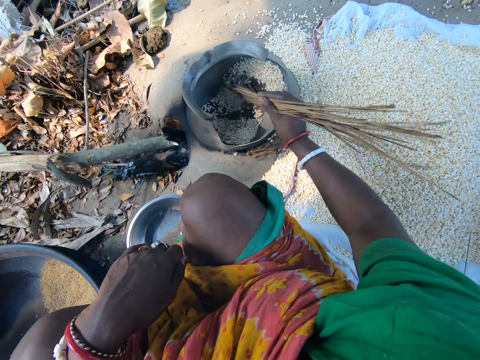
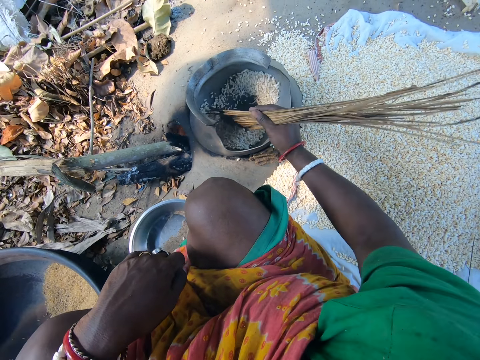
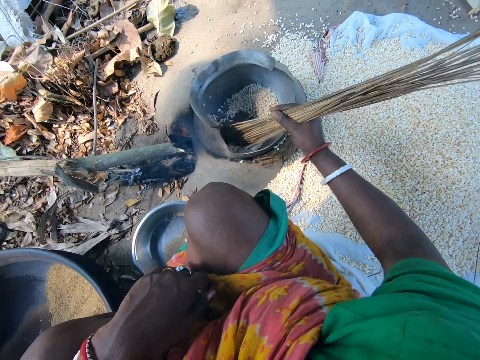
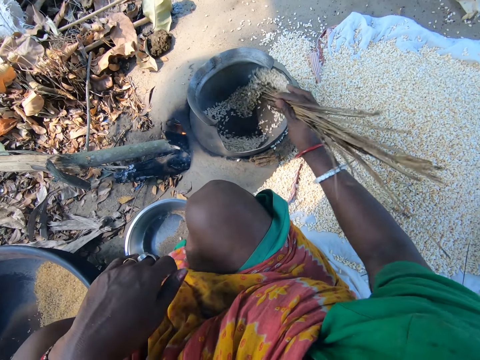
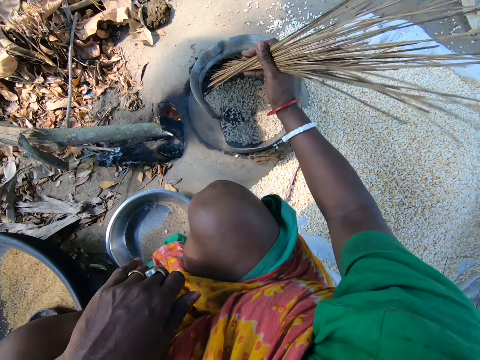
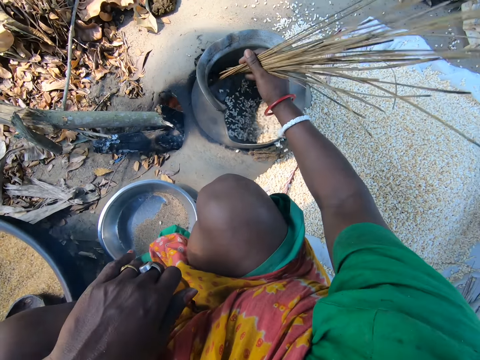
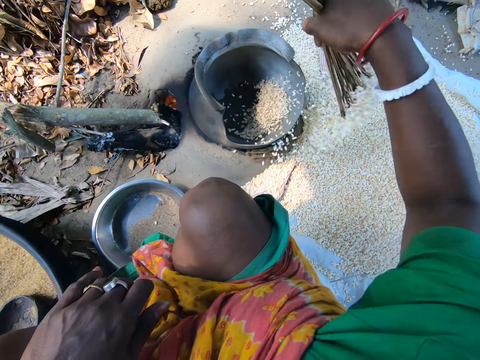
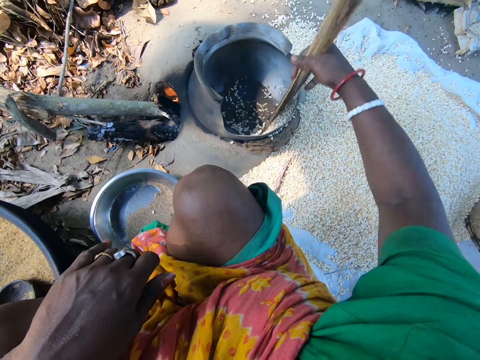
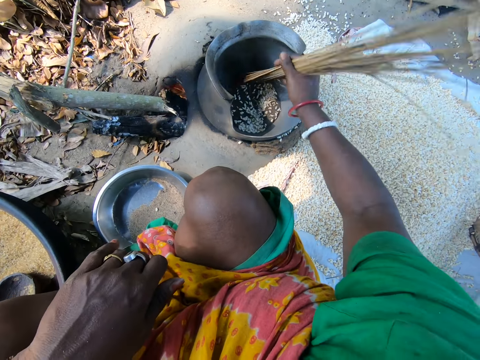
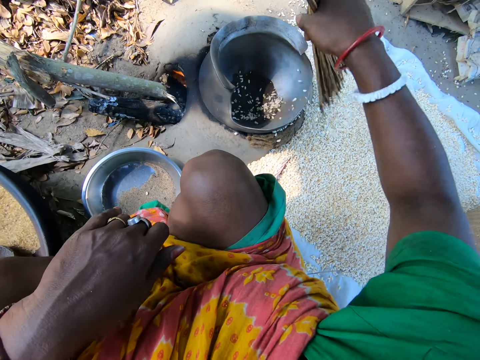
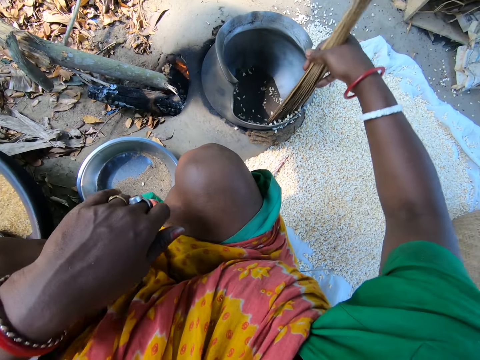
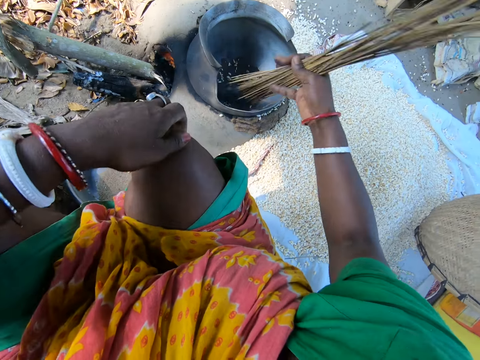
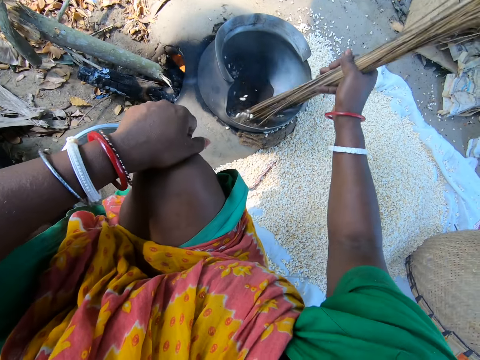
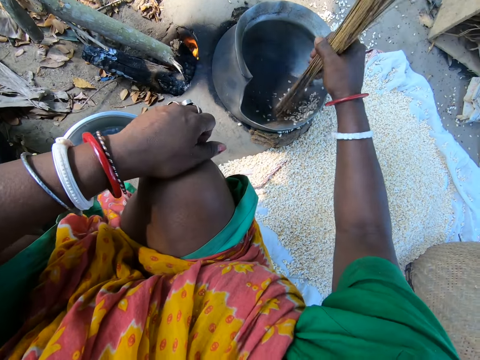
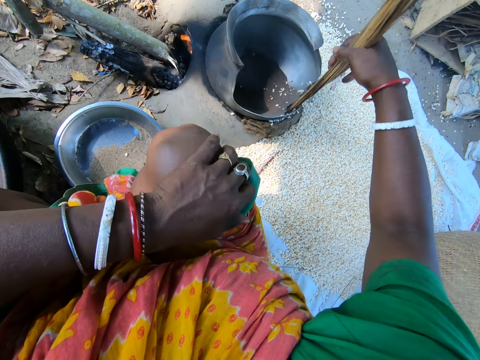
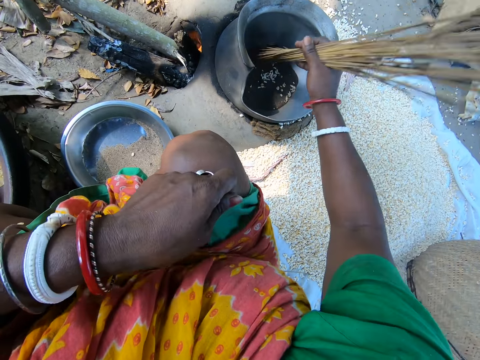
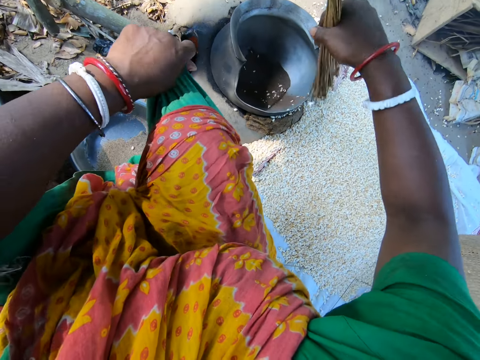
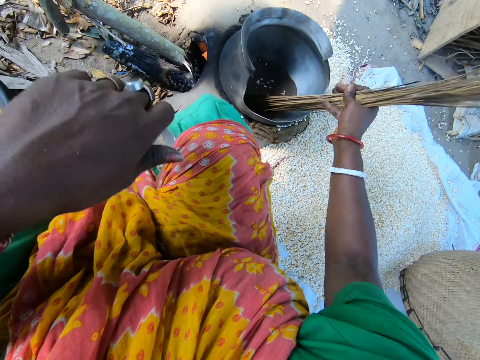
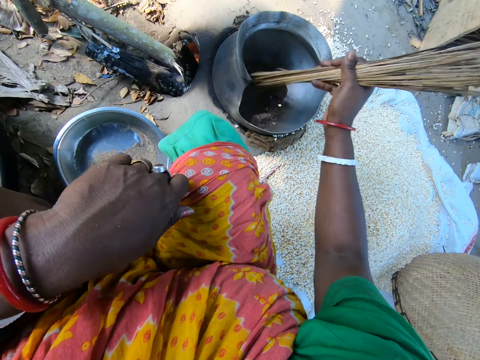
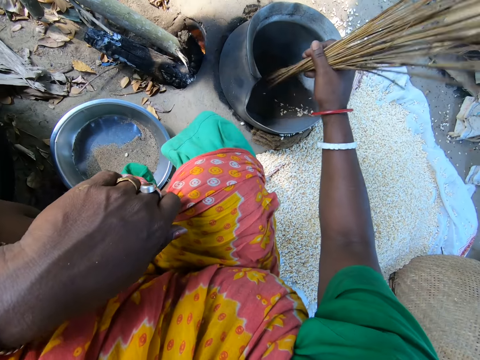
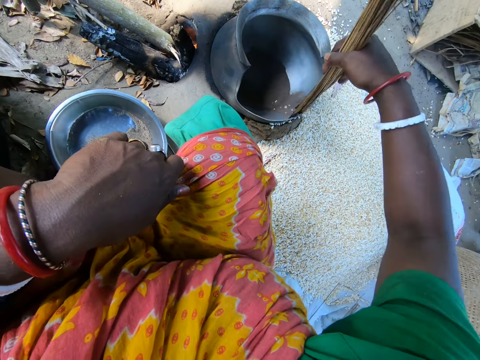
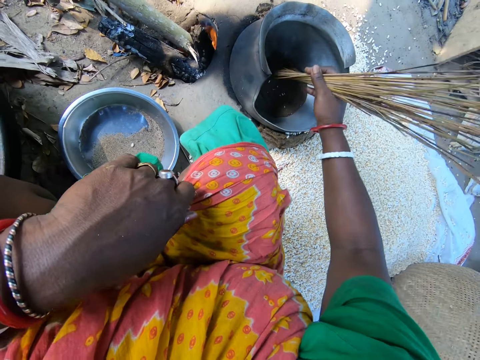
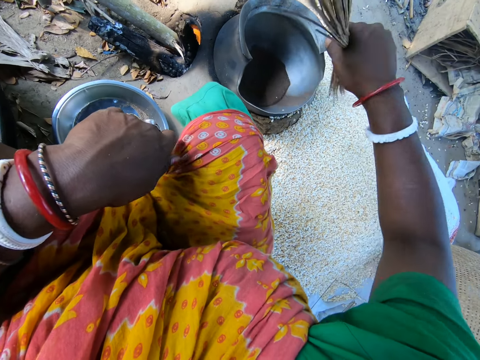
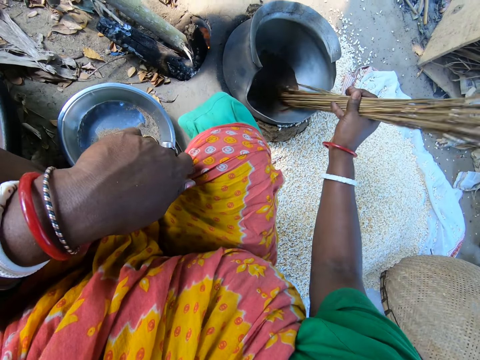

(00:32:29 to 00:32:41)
The camera wearer removes quinoa grains with a broom stick from the pot. She scratches a knee with a hand. She removes the grains with the broom stick. She moves her clothes with a hand.

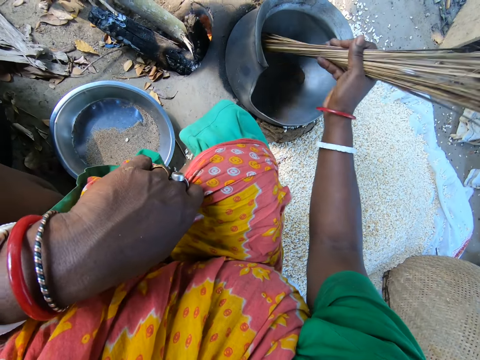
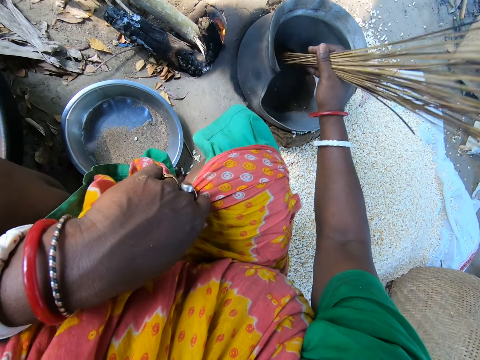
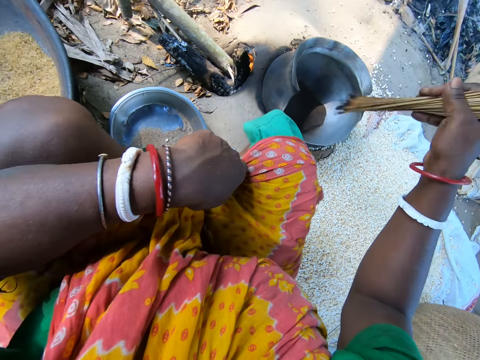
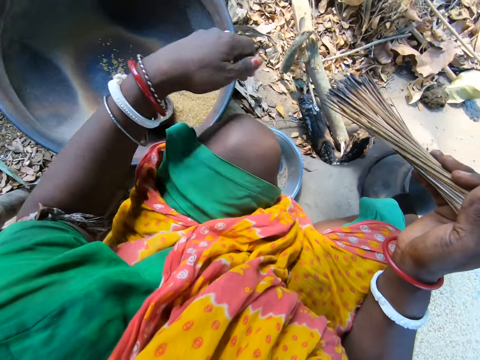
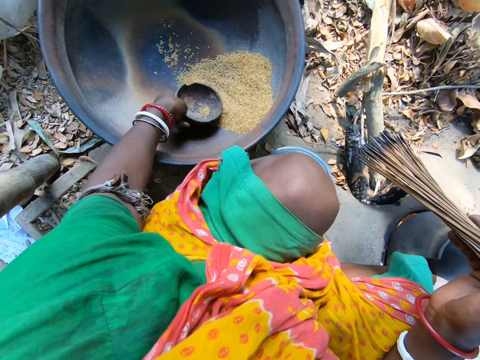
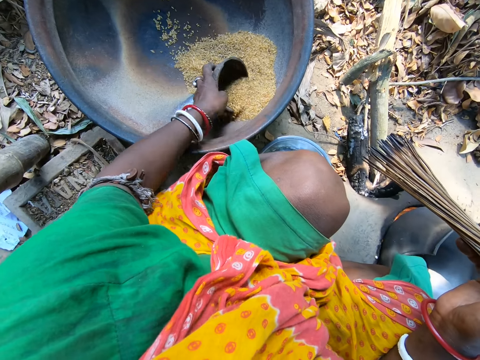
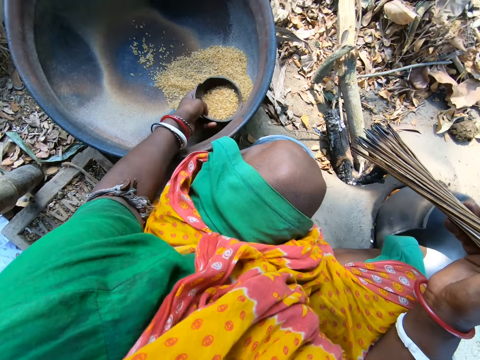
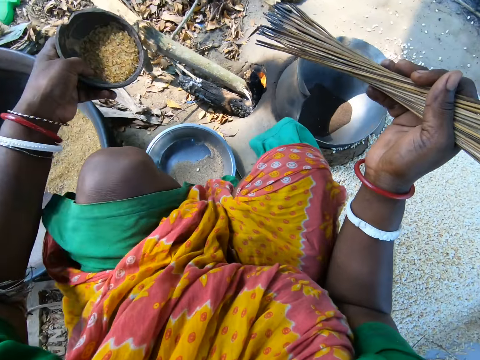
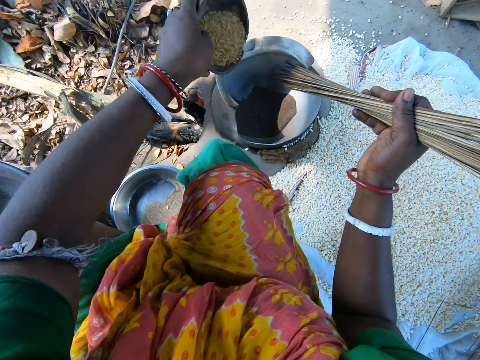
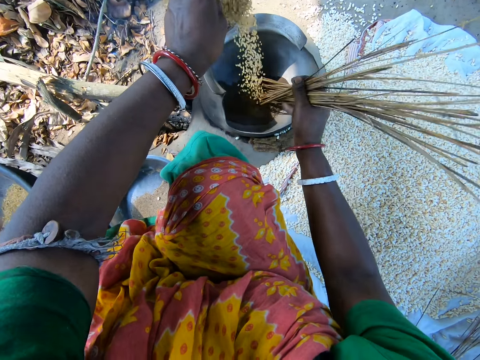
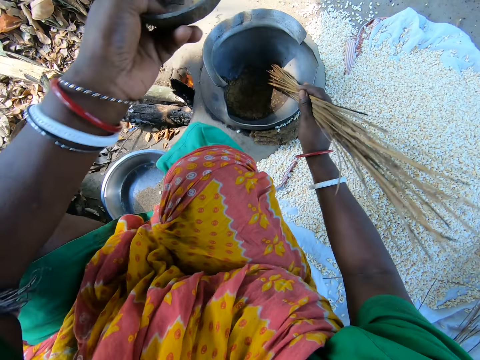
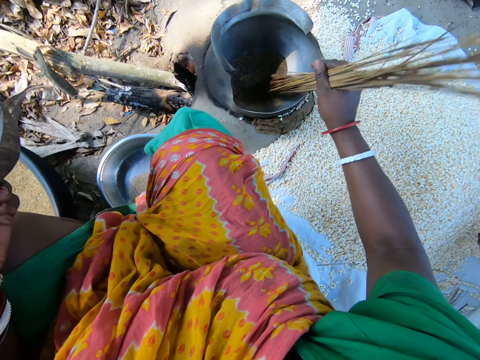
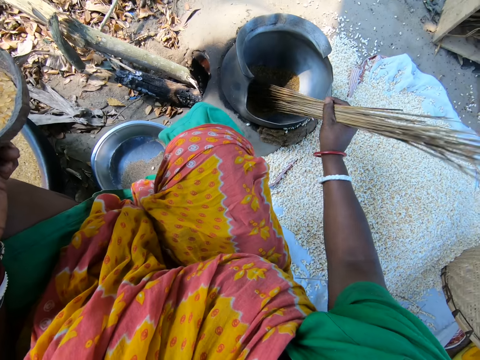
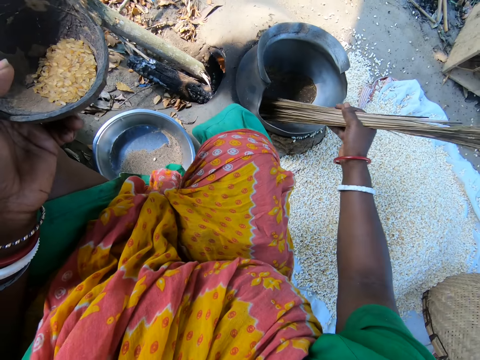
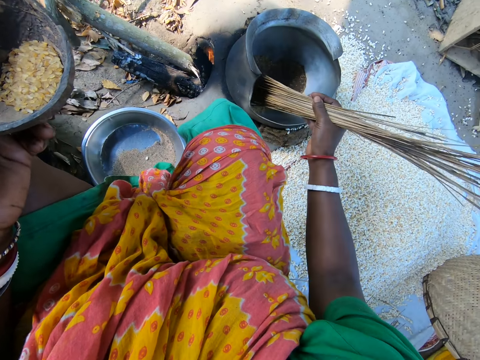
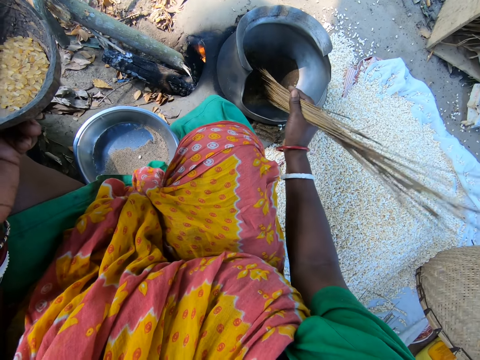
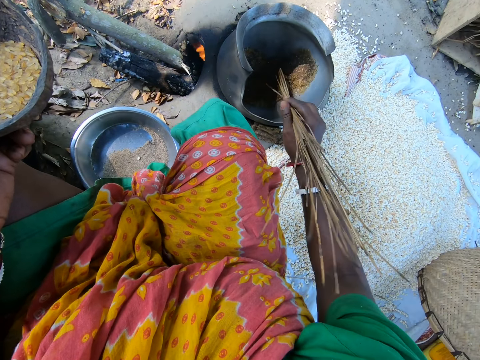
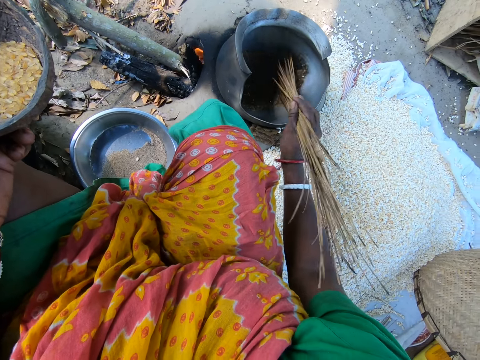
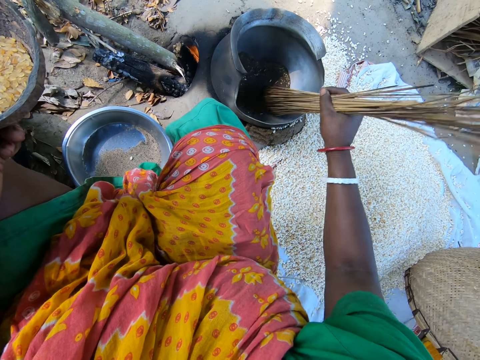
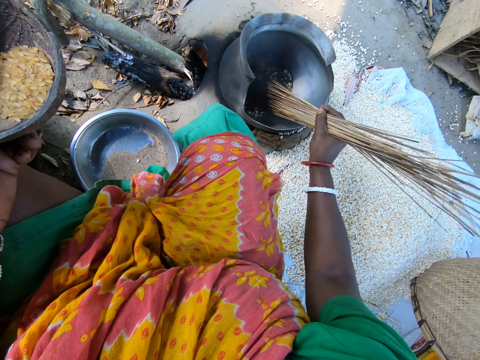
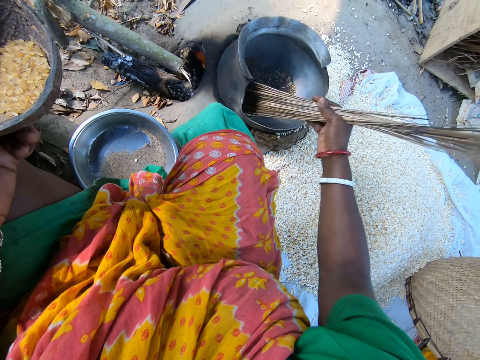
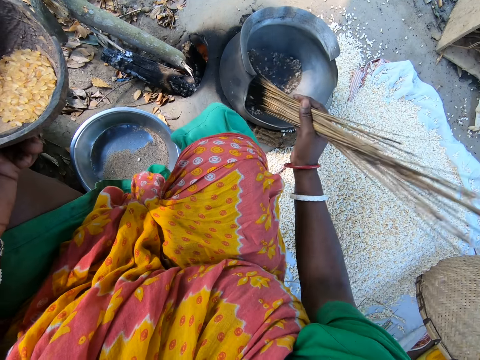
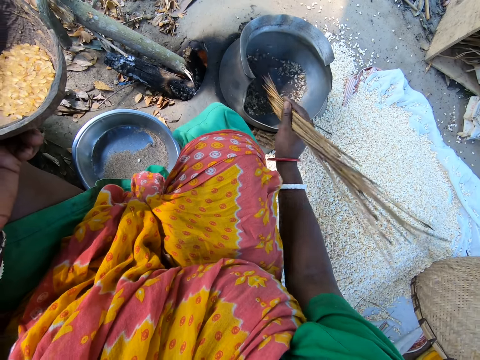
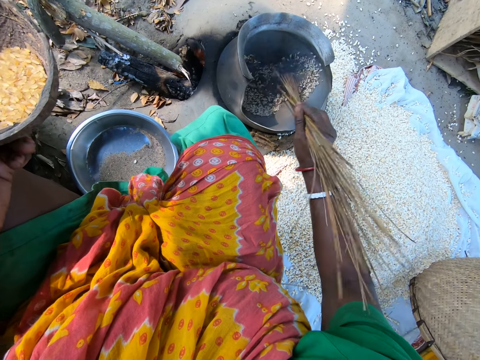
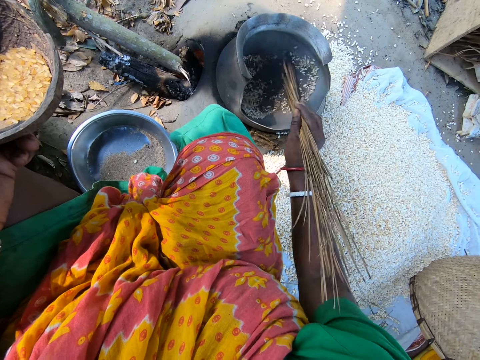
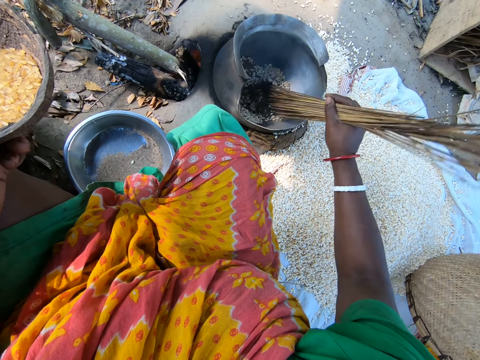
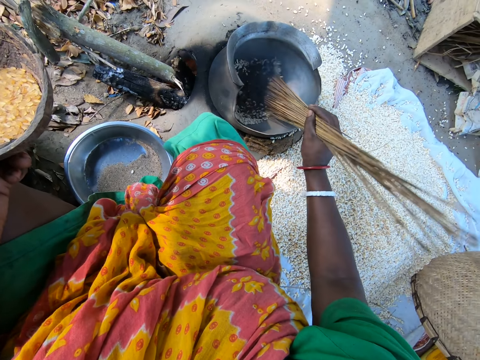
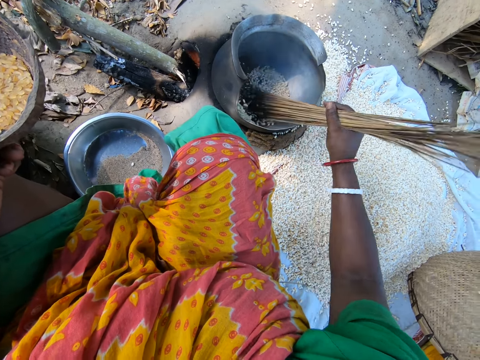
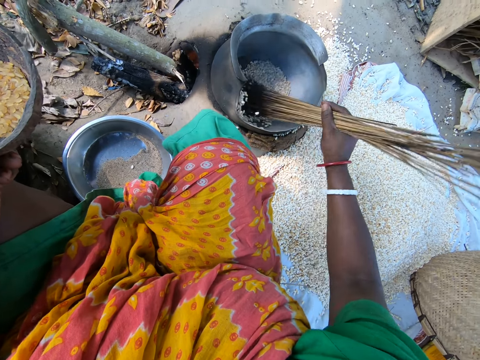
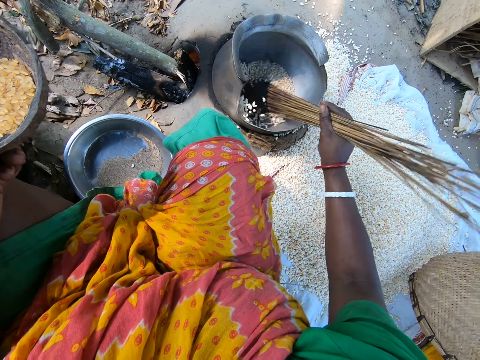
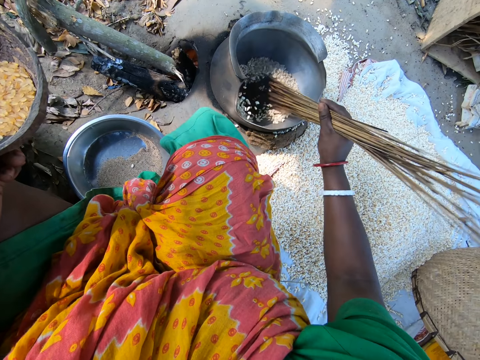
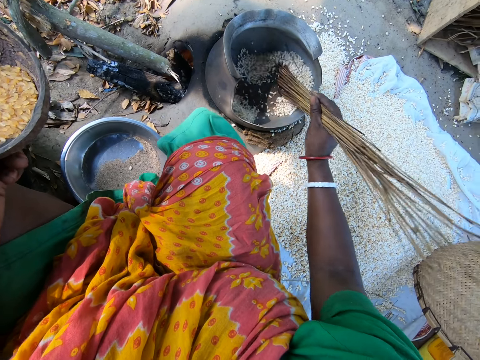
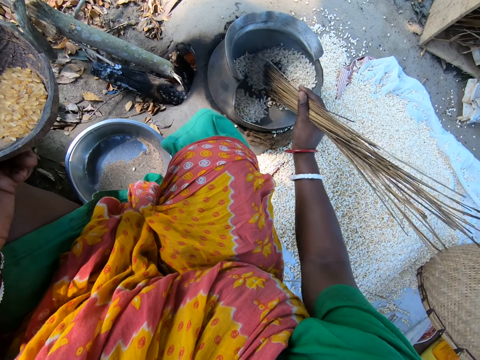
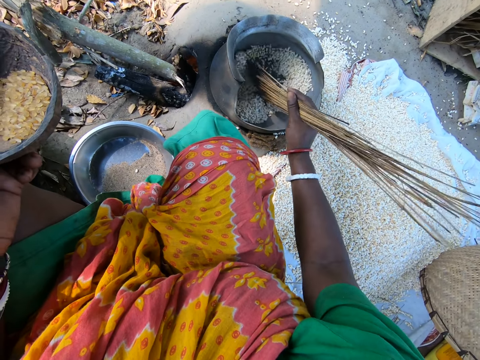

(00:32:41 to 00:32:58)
The camera wearer picks a bowl. They fetch quinoa from the basin with the bowl. They put the quinoa in the cooking pot. They stir the quinoa in the pot with a broom stick.
